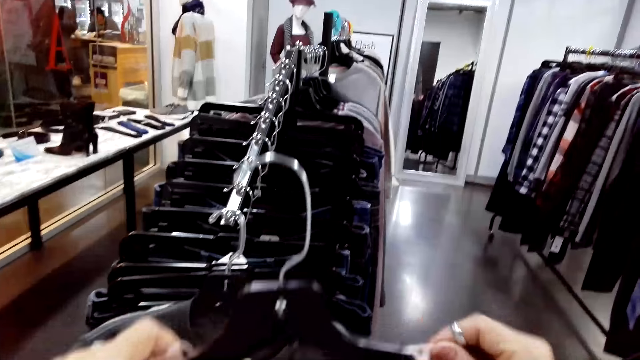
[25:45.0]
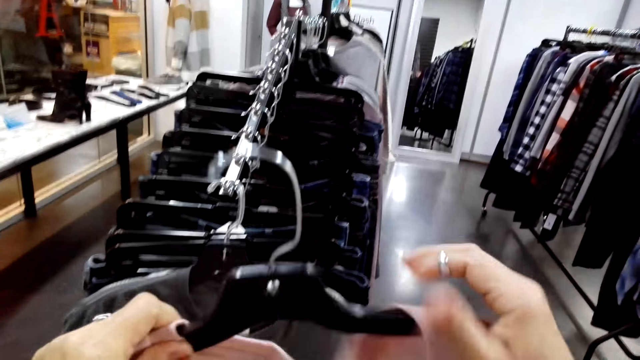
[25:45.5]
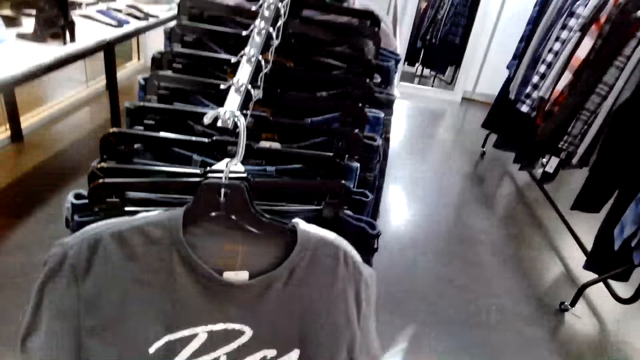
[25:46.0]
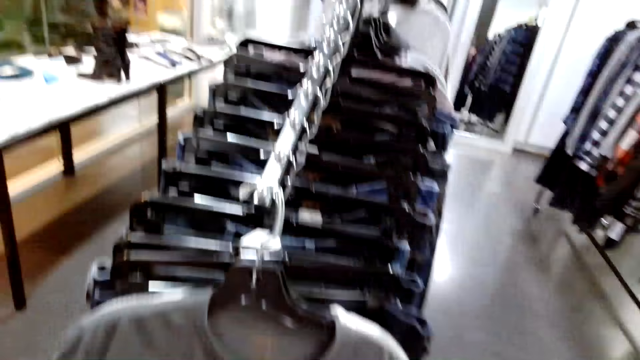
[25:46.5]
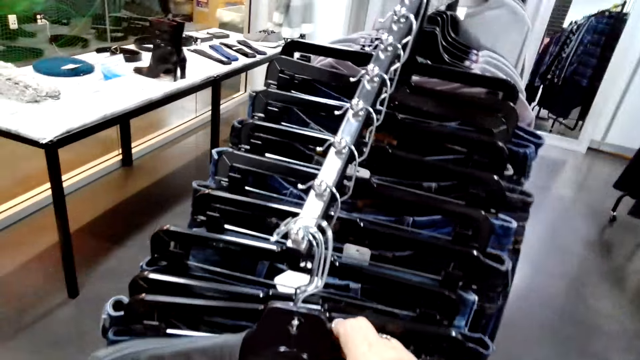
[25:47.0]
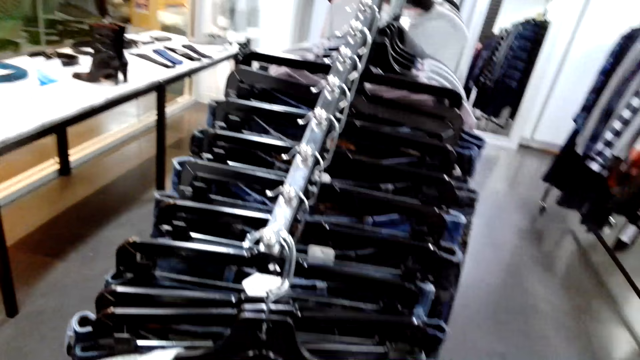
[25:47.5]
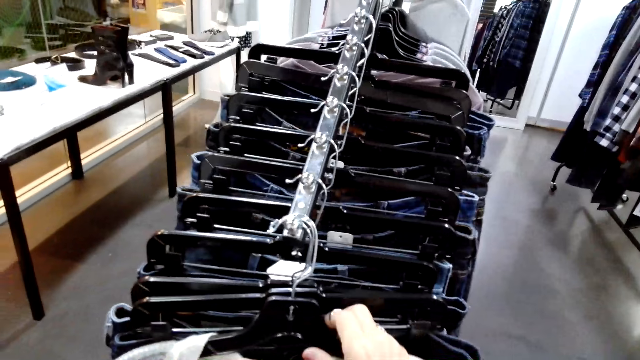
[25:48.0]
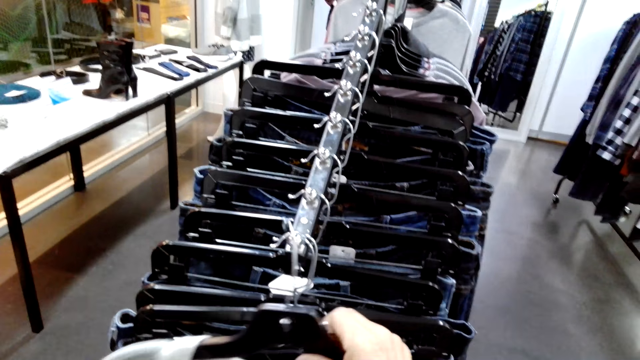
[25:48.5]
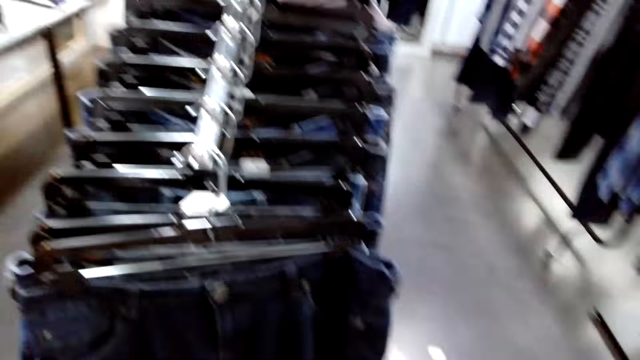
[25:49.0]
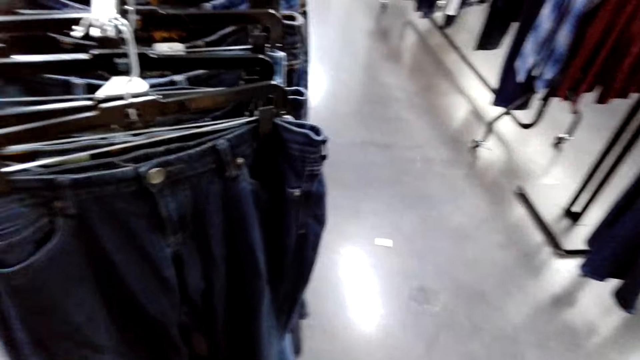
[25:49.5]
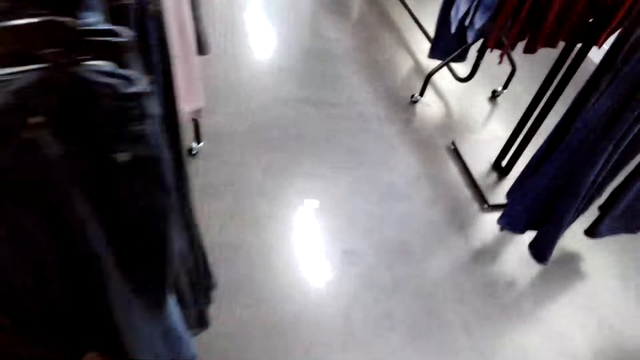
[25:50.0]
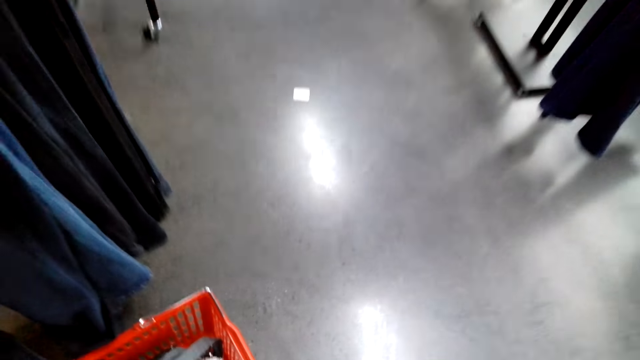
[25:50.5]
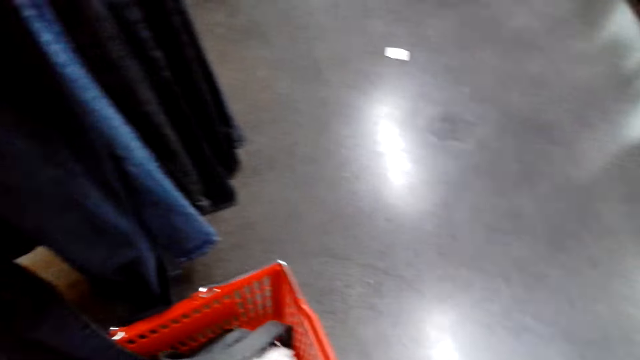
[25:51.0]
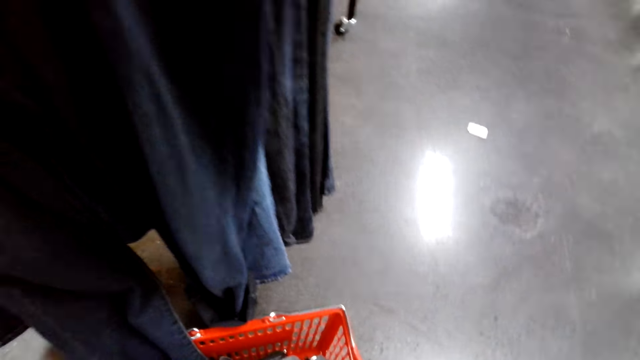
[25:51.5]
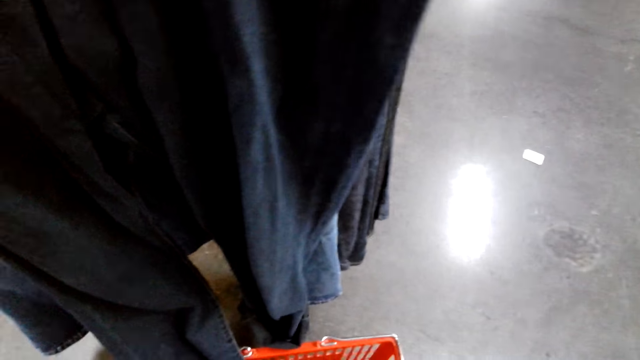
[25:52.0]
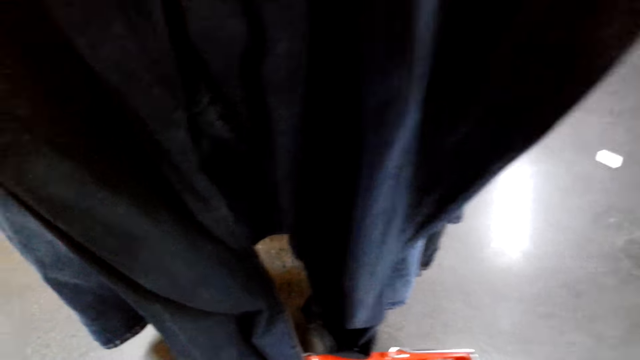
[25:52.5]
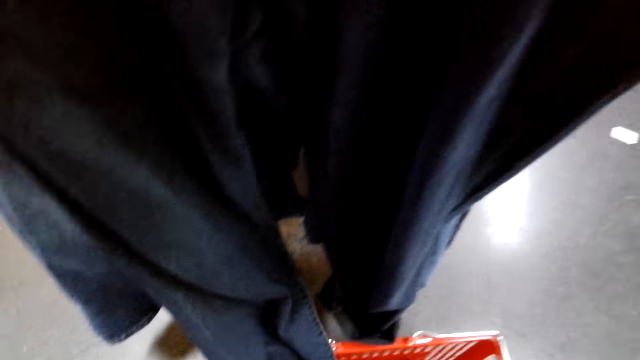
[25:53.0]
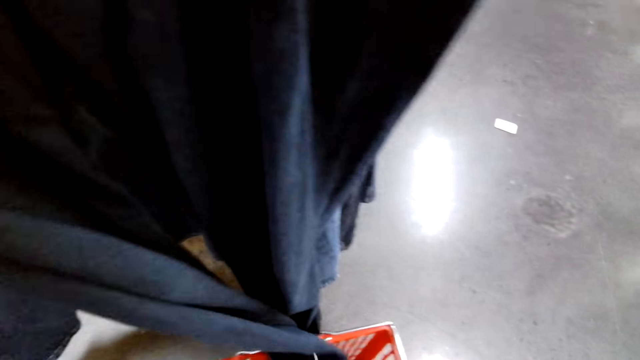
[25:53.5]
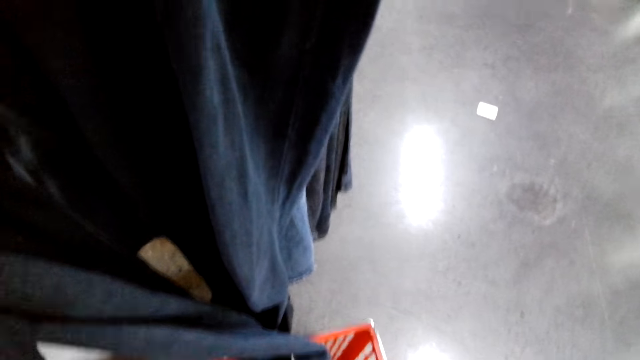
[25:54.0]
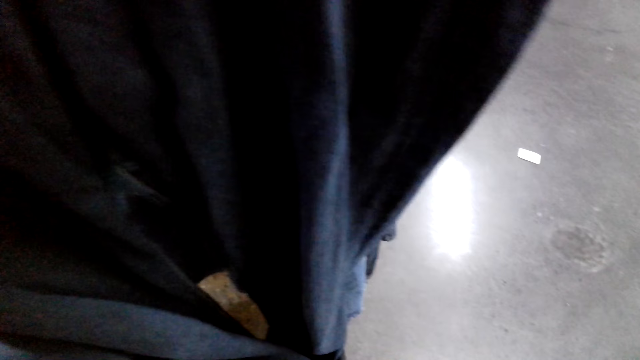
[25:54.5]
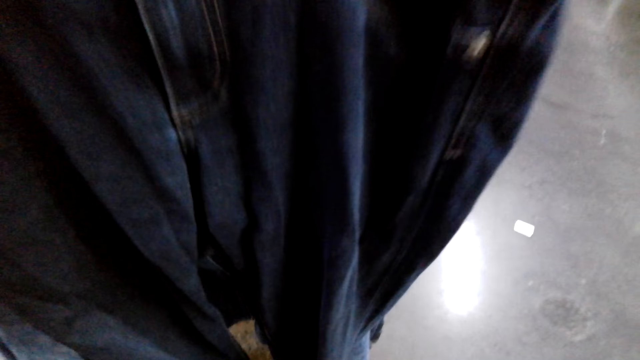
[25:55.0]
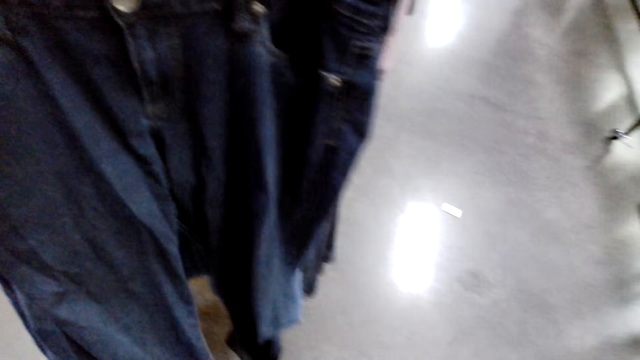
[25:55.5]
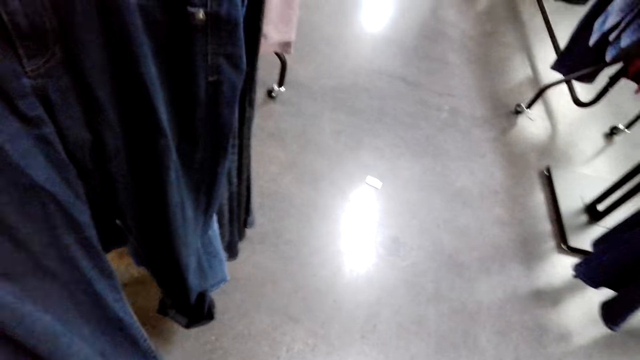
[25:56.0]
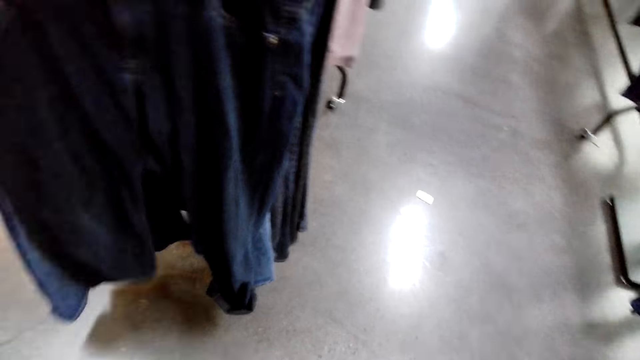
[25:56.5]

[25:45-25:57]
The camera wearer hangs the clothes. They look at the clothes. They pick up the shopping bucket.

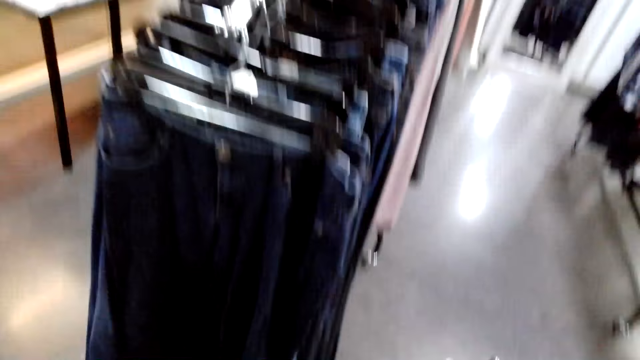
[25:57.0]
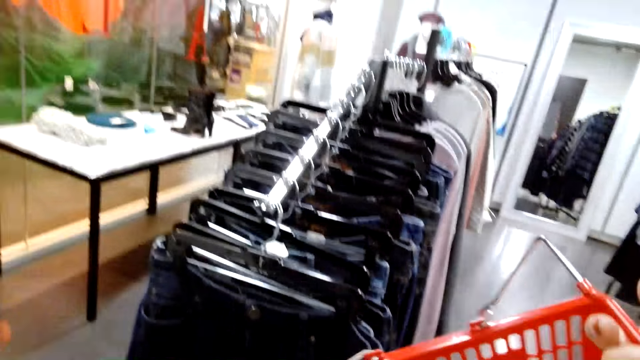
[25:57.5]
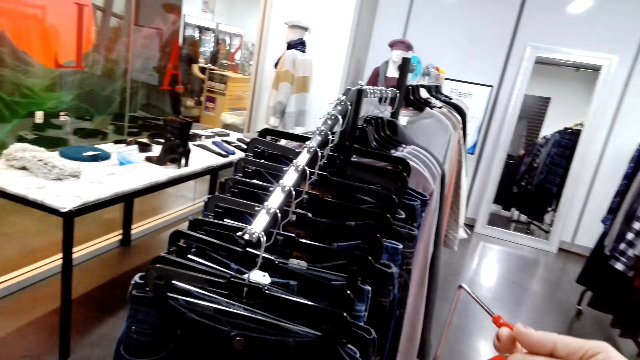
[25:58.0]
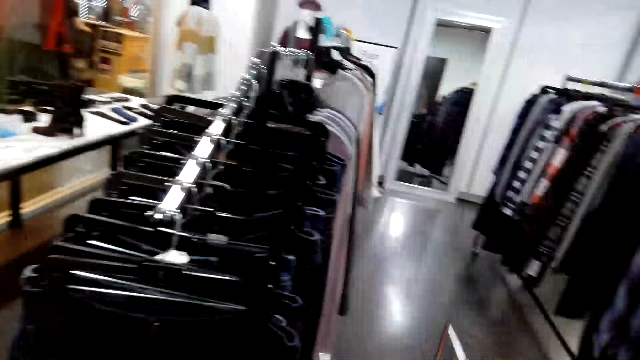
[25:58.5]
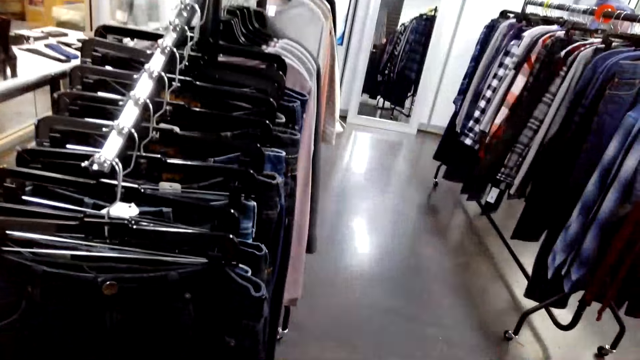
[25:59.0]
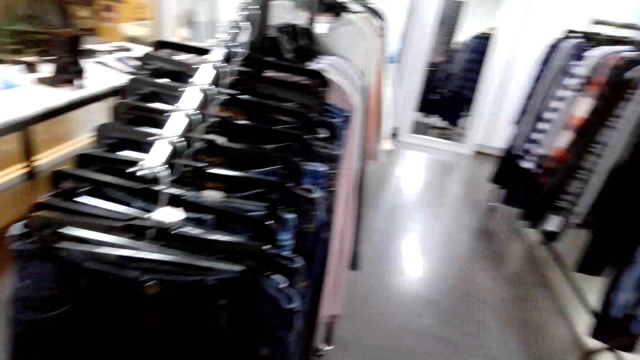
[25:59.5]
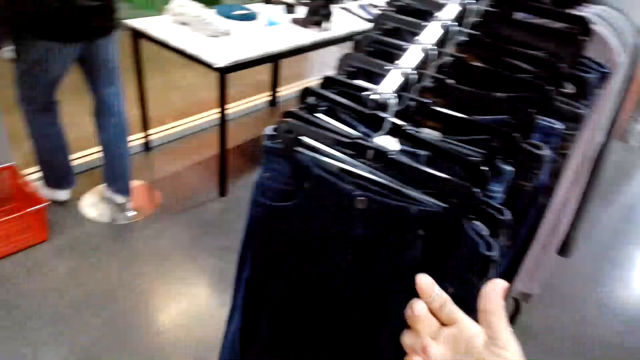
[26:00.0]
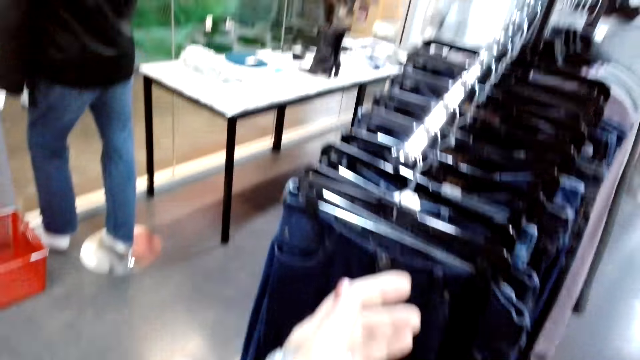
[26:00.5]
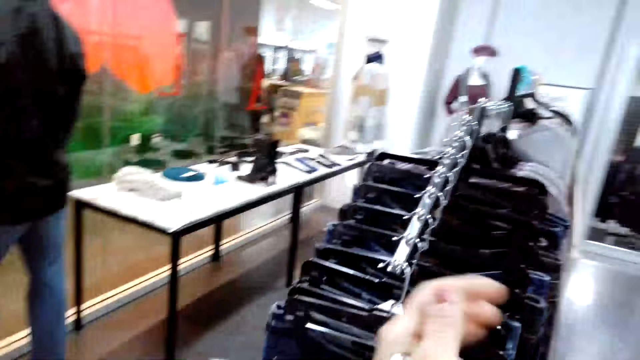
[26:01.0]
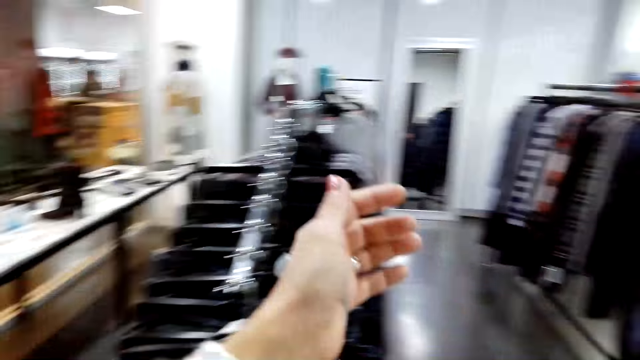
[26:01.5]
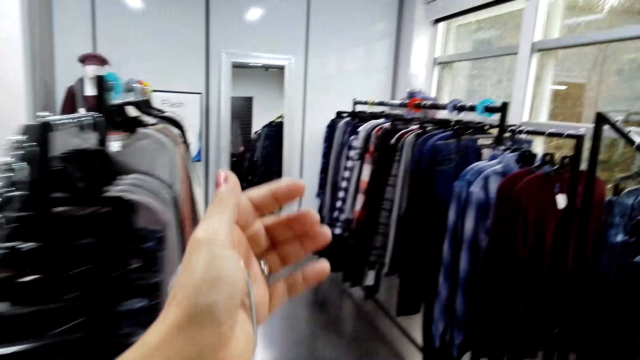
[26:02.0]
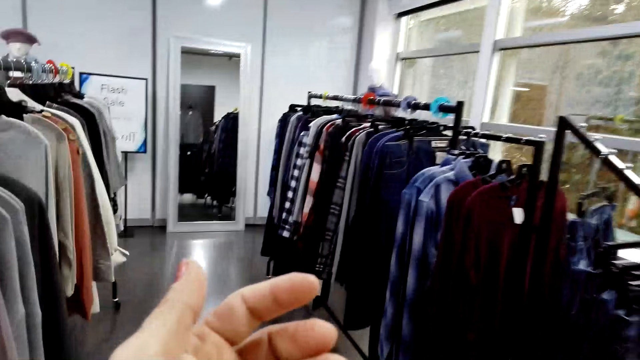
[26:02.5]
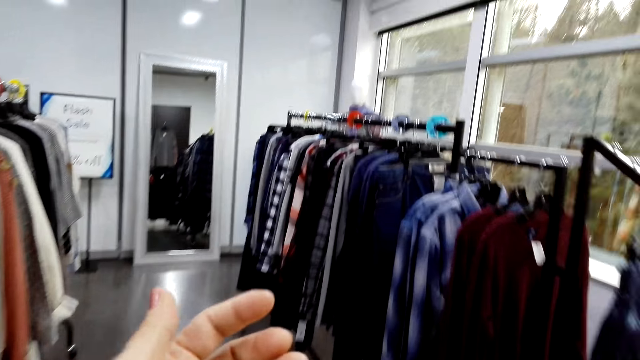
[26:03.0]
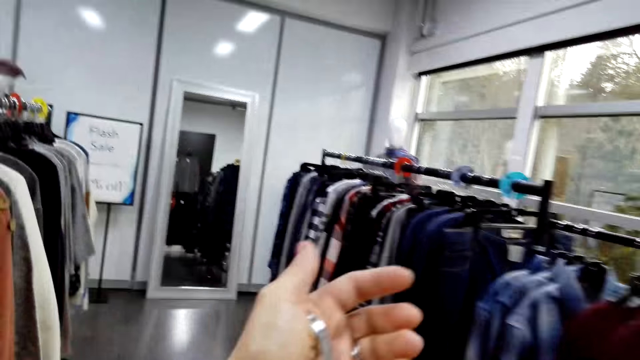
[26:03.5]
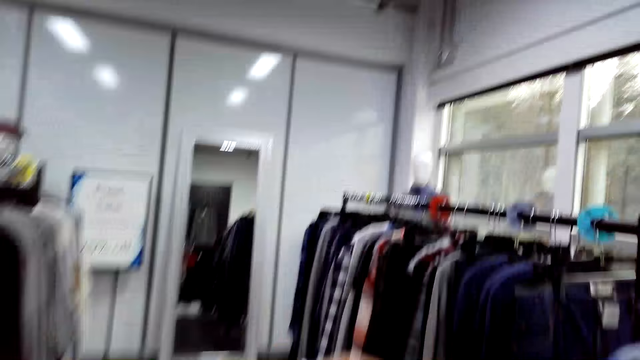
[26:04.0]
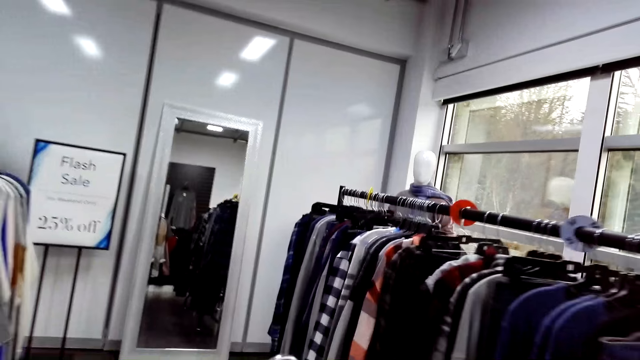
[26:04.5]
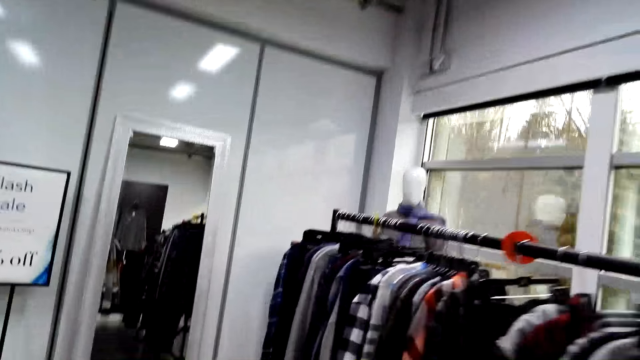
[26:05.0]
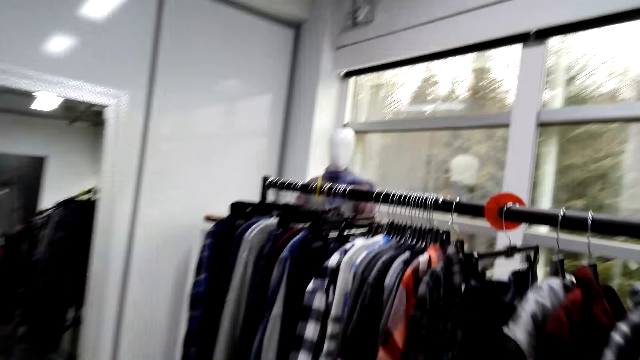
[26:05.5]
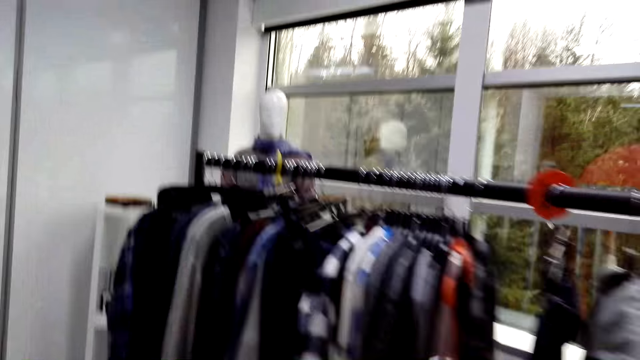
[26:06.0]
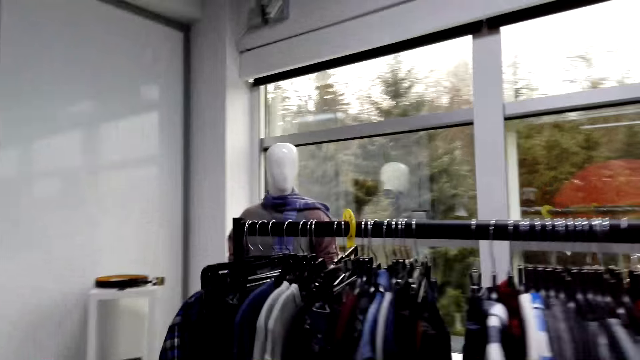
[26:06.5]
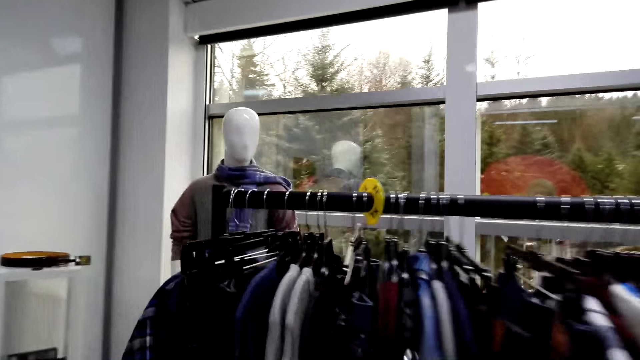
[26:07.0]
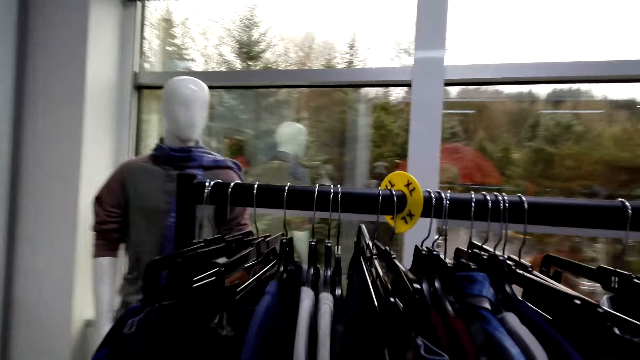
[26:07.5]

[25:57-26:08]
The camera wearer walks in the clothing shop. They walk around. They push the clothes.
